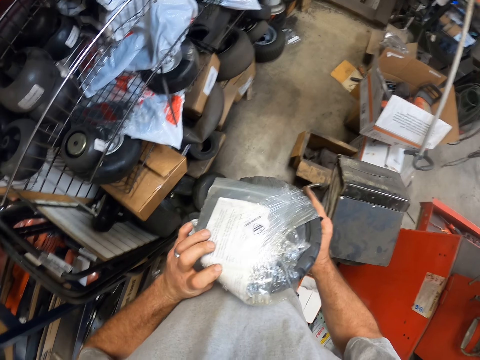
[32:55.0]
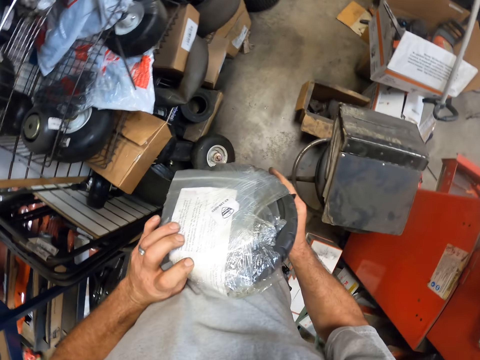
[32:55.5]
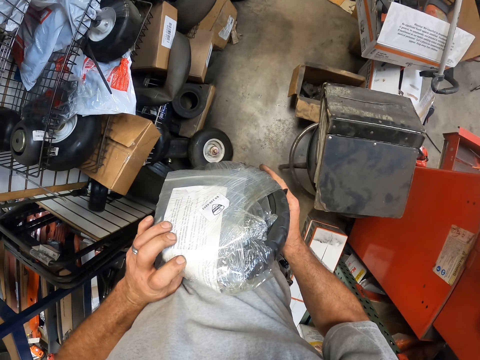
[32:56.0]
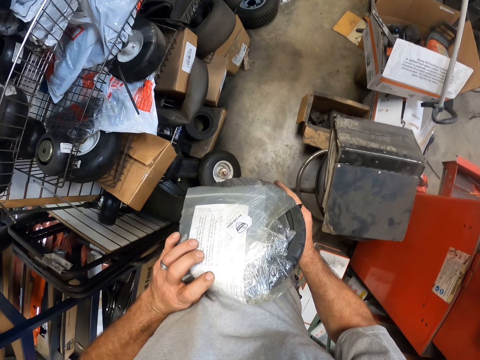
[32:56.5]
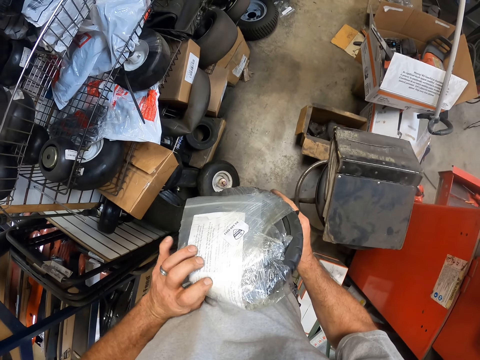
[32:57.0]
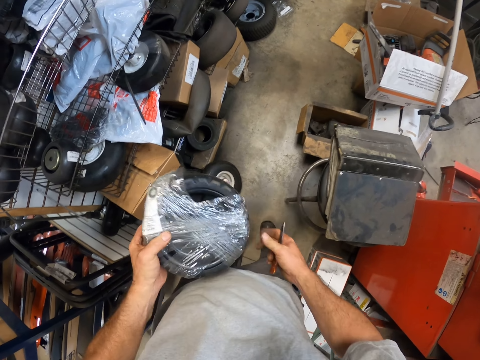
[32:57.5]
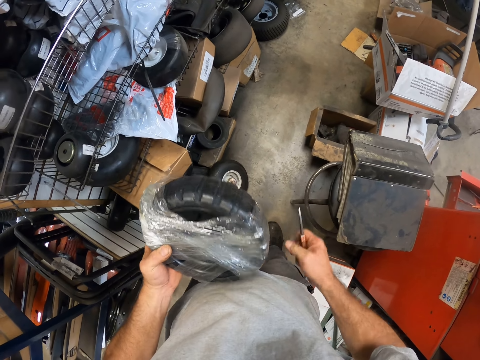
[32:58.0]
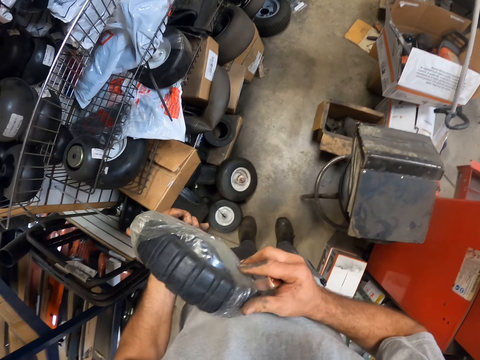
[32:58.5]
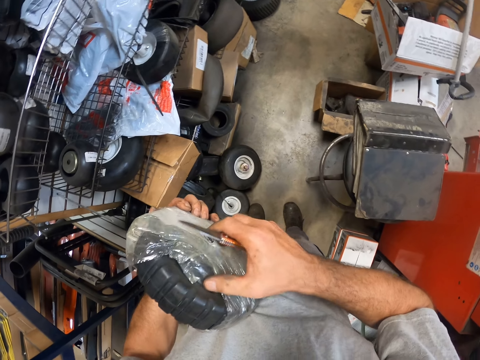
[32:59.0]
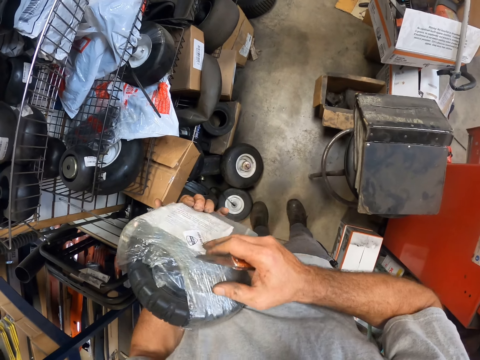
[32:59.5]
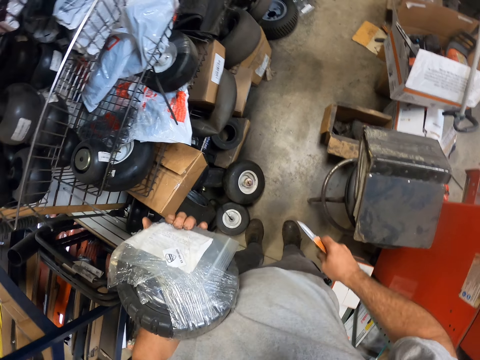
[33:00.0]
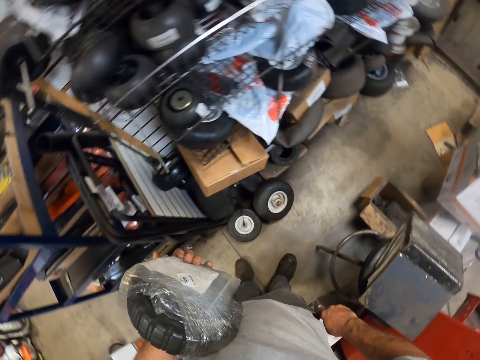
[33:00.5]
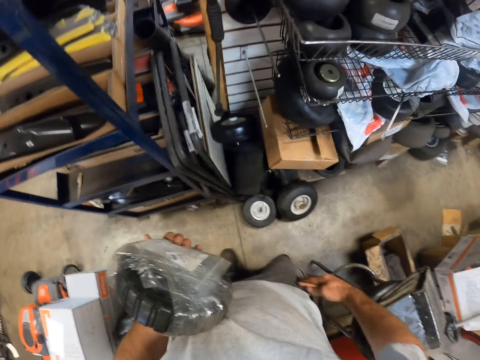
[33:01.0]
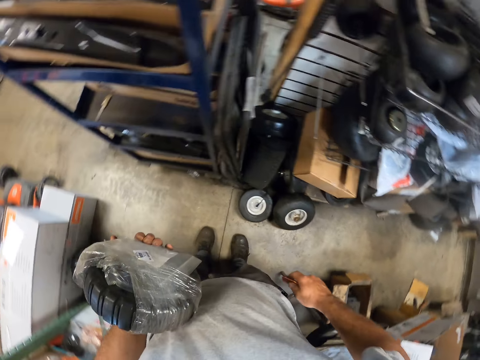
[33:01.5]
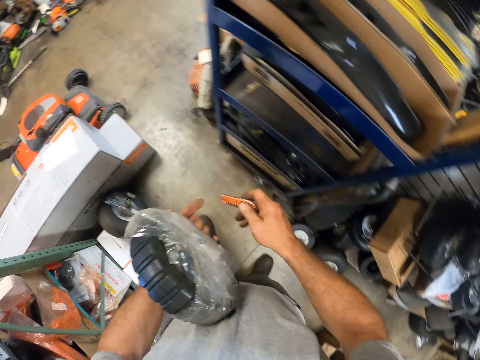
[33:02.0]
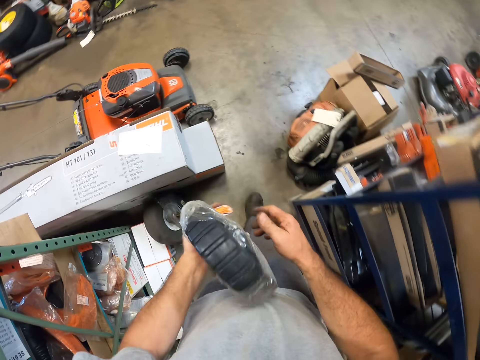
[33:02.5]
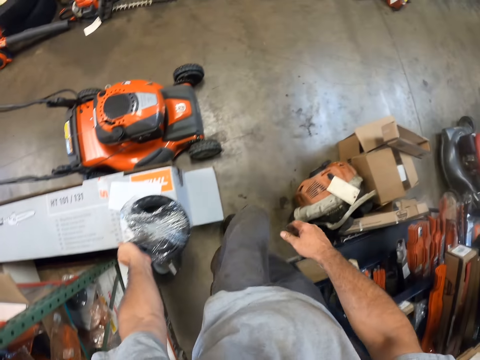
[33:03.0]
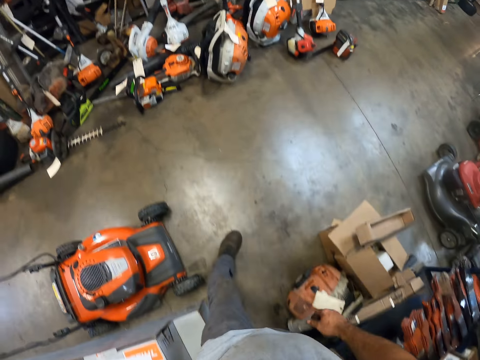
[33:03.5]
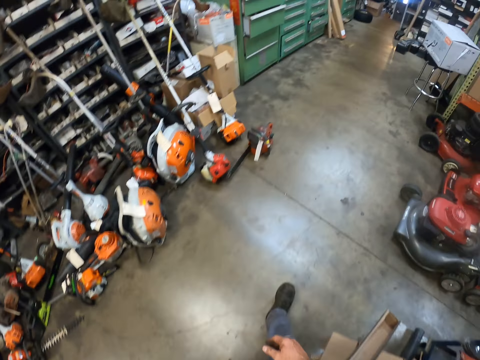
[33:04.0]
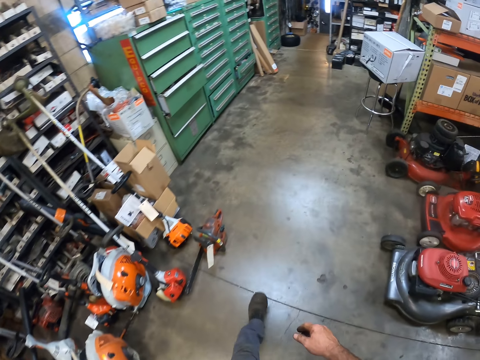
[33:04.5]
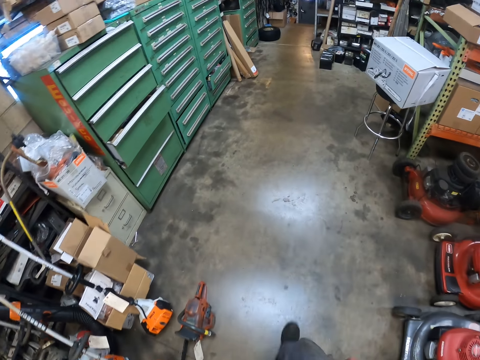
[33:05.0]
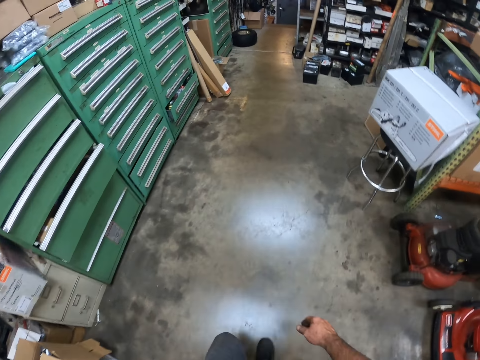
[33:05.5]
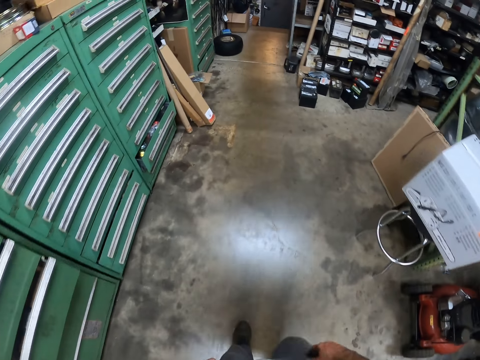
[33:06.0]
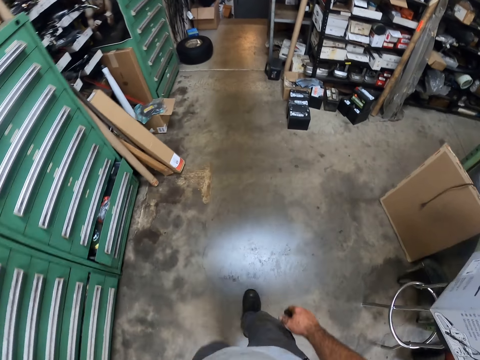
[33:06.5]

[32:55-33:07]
The camera wearer touches his right pocket. He puts the wheel on a box. He drops the knife on a carton. He walks in the warehouse towards the stairs.

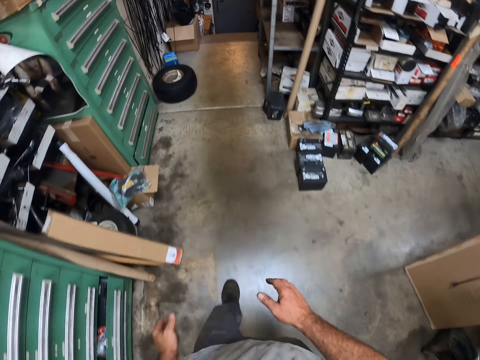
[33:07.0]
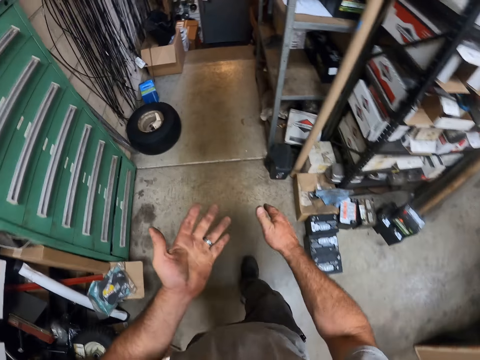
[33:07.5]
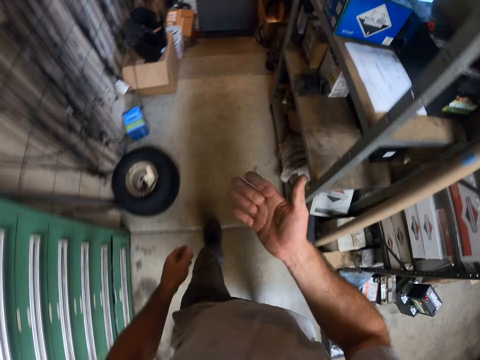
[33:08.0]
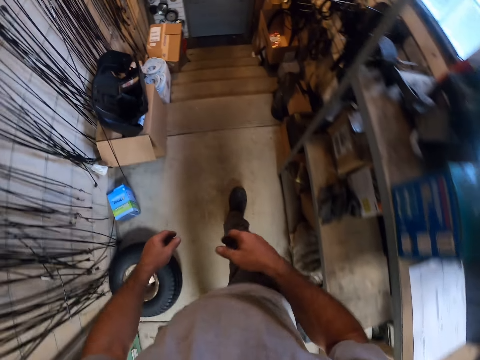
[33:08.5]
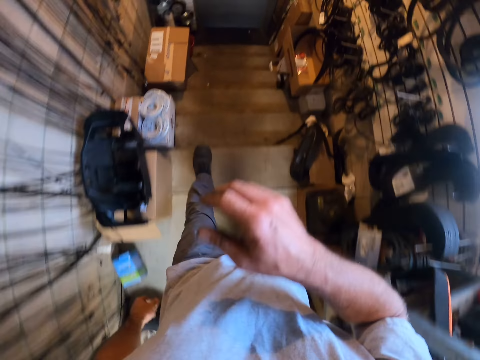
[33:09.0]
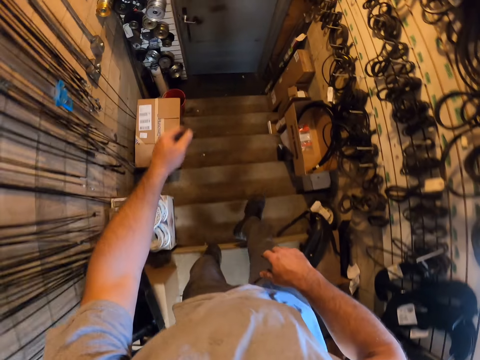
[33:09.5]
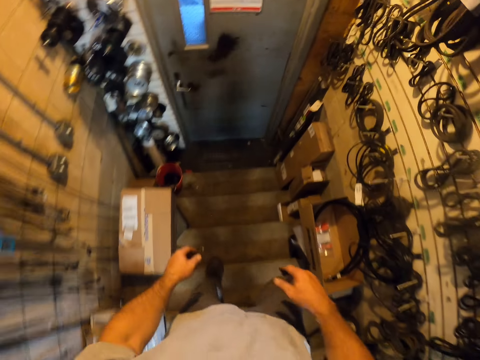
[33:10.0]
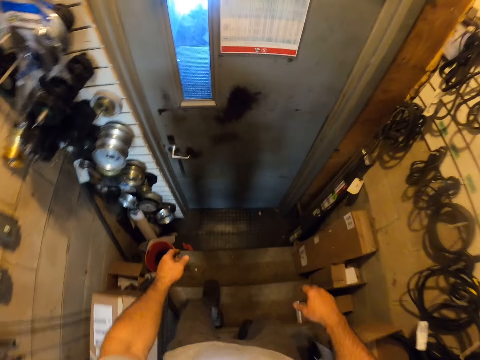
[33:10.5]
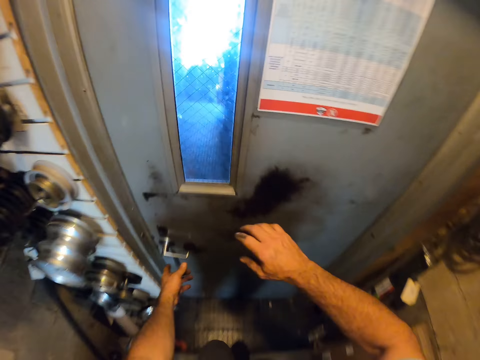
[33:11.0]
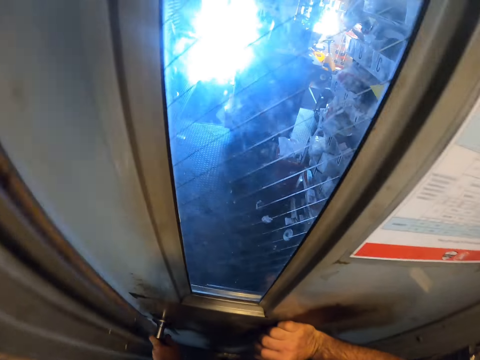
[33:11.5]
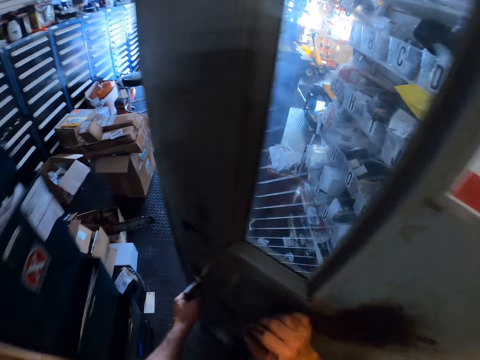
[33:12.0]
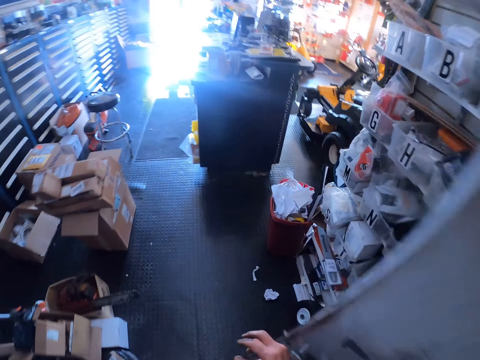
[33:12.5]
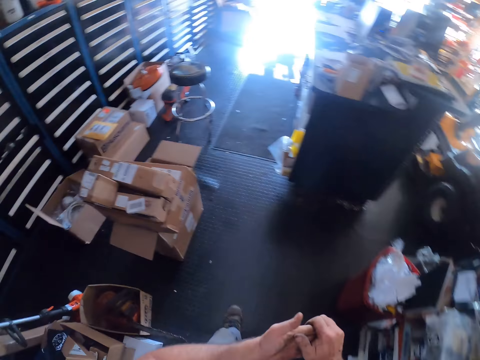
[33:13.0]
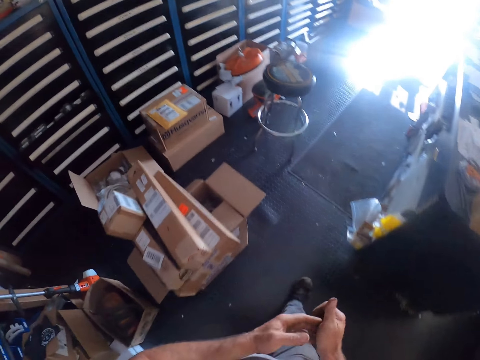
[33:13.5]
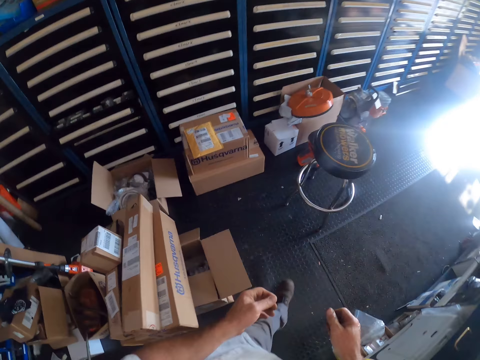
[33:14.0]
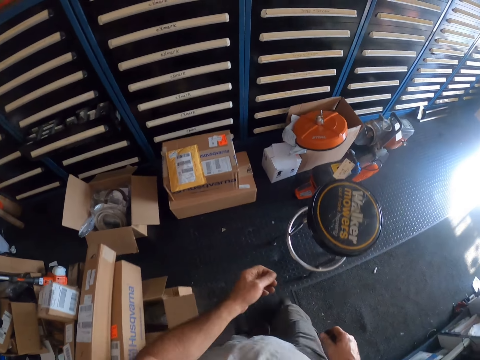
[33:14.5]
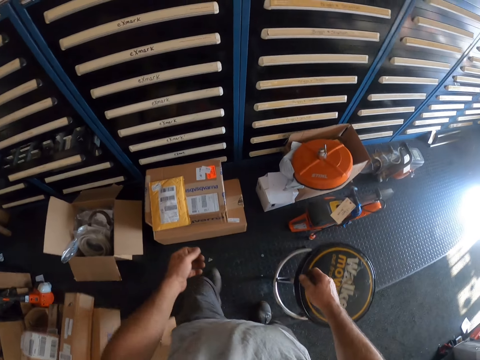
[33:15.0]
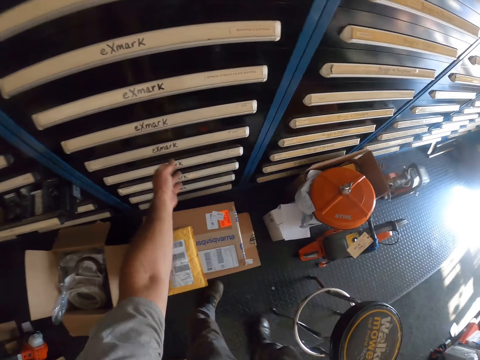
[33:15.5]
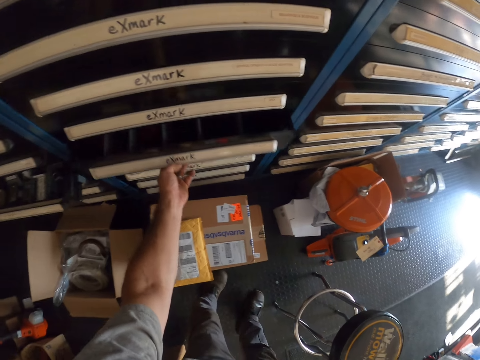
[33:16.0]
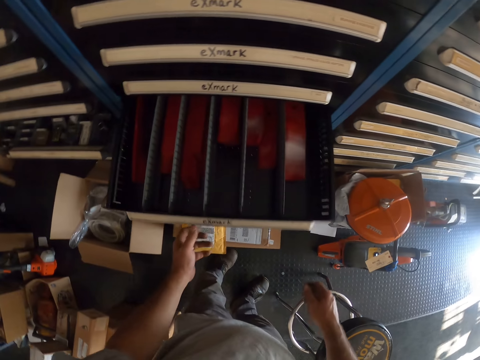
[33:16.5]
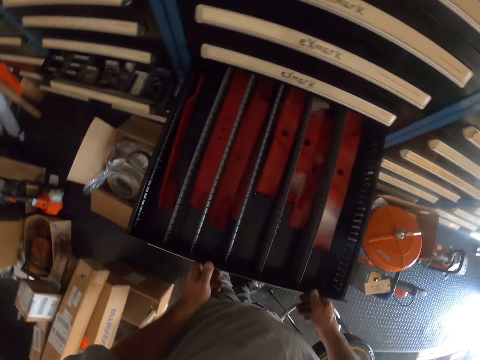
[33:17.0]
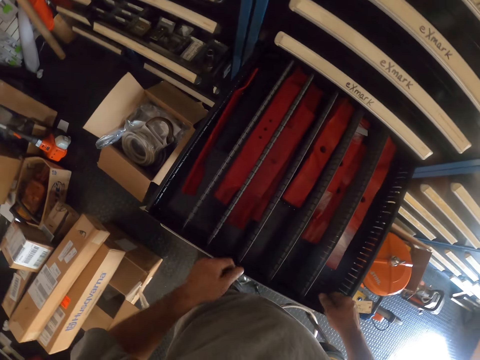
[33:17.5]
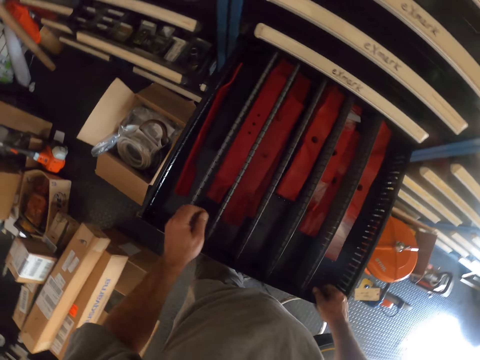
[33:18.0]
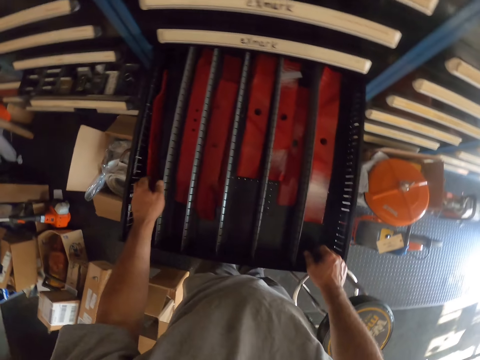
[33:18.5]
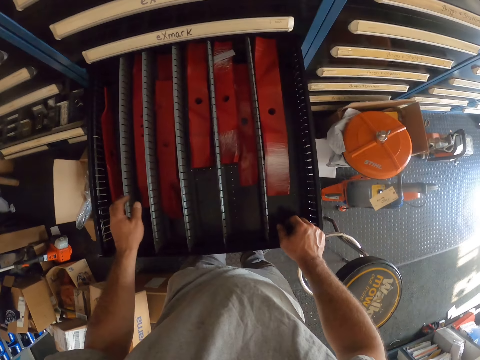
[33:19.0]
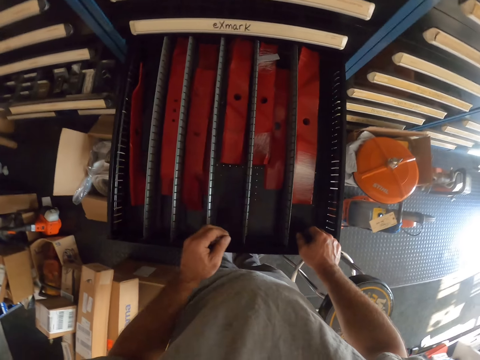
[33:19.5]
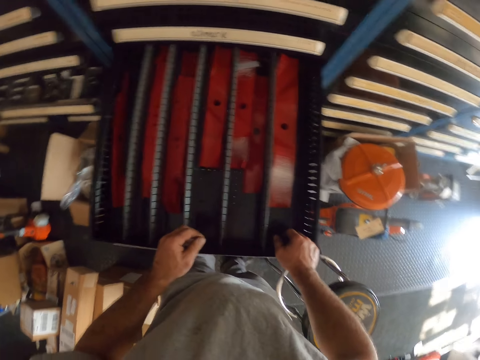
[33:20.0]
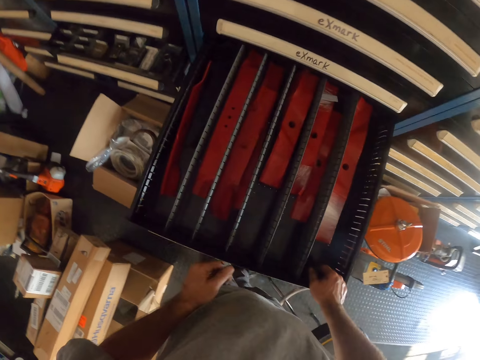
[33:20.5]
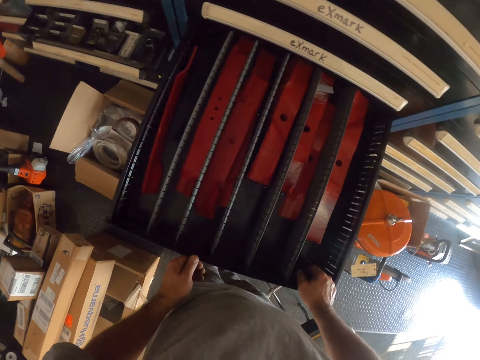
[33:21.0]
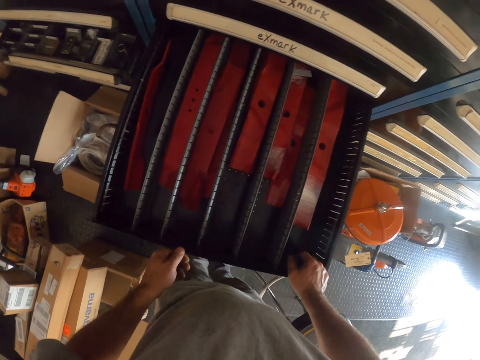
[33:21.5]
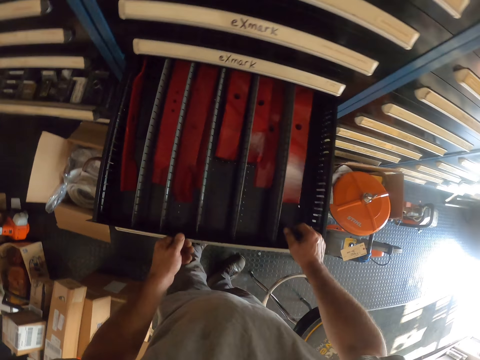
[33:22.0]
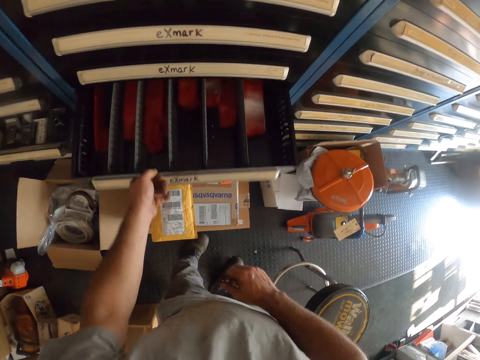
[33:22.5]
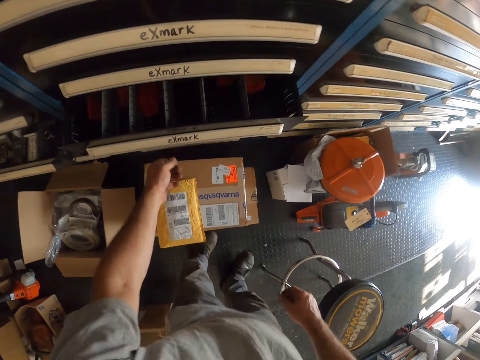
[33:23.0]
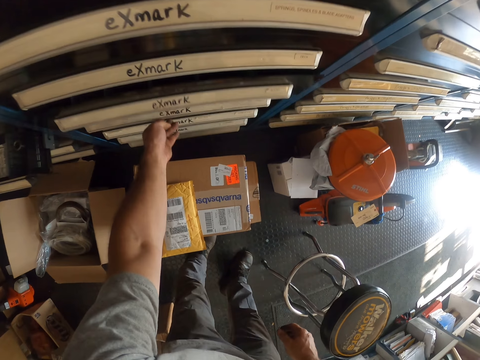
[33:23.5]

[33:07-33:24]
The camera wearer claps his hands together. He walks down the stairs. He opens a door. He walks into a warehouse. He opens a drawer. He closes the drawer.
